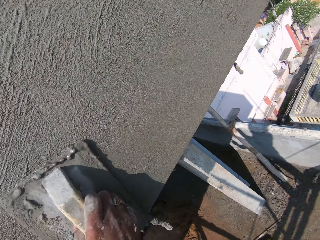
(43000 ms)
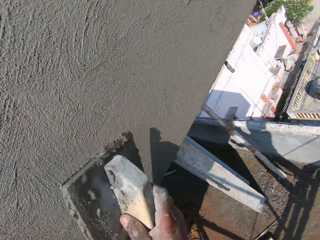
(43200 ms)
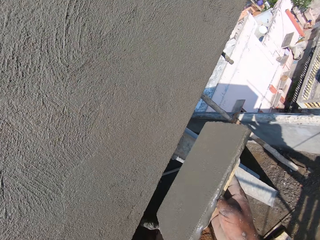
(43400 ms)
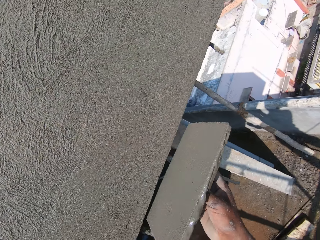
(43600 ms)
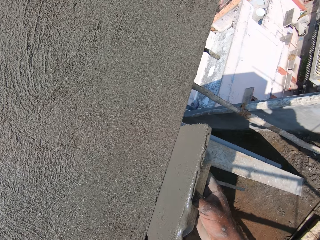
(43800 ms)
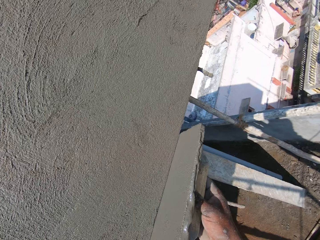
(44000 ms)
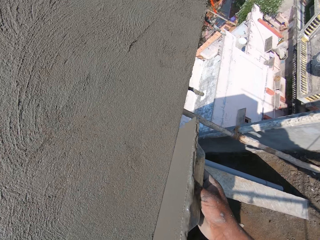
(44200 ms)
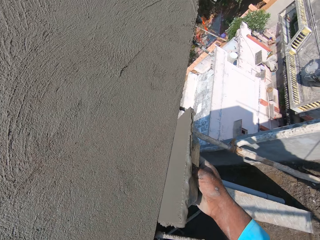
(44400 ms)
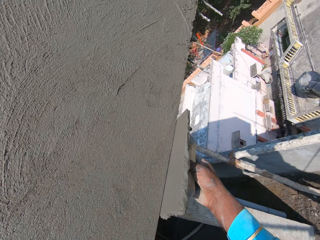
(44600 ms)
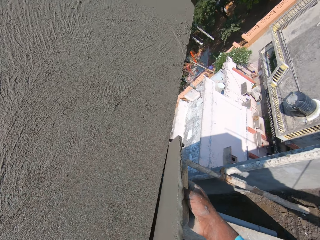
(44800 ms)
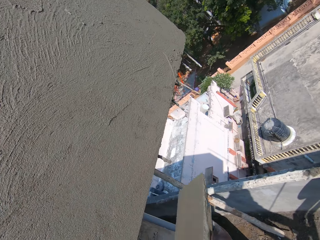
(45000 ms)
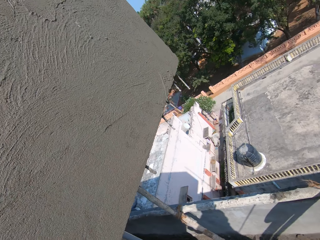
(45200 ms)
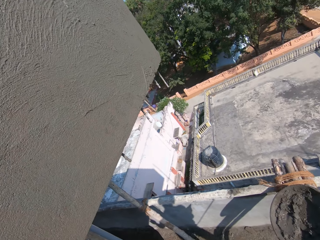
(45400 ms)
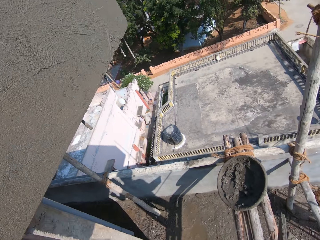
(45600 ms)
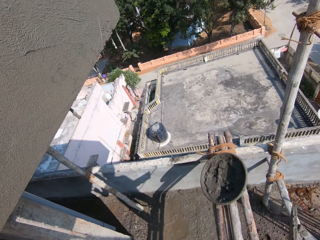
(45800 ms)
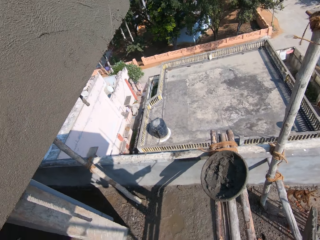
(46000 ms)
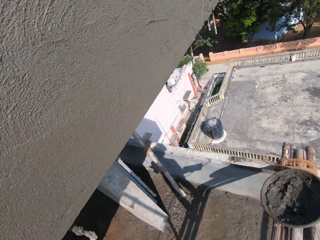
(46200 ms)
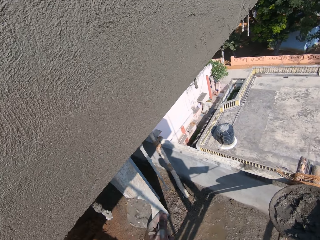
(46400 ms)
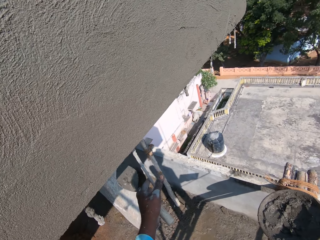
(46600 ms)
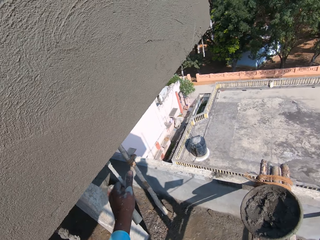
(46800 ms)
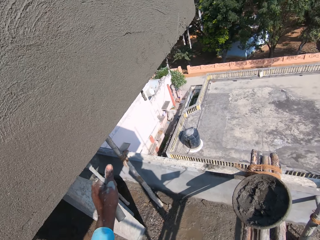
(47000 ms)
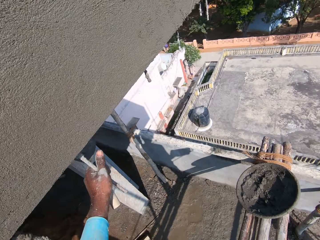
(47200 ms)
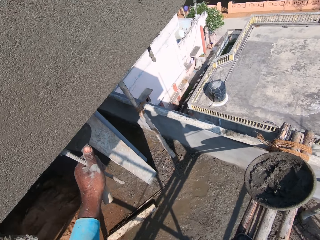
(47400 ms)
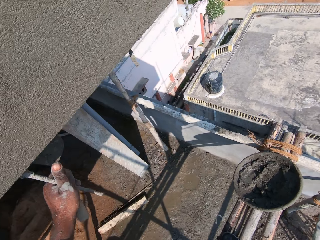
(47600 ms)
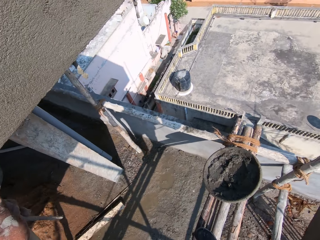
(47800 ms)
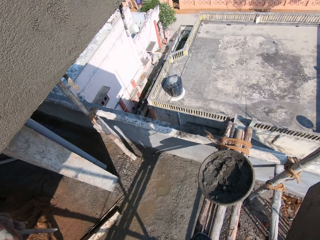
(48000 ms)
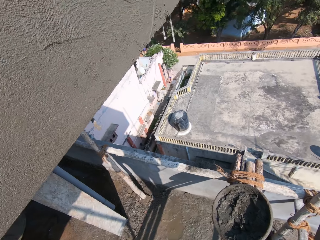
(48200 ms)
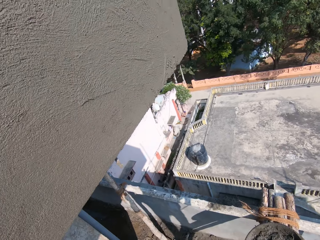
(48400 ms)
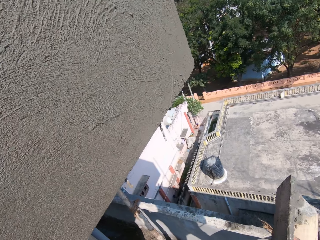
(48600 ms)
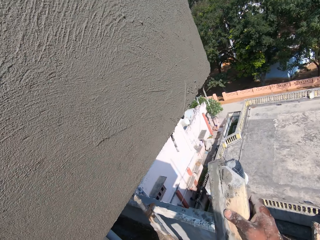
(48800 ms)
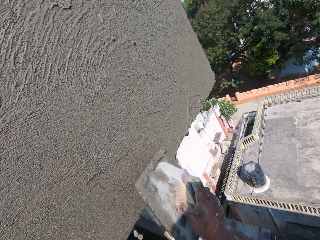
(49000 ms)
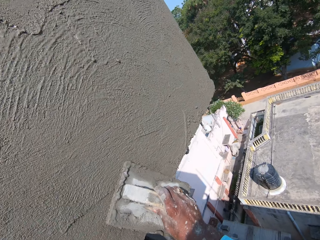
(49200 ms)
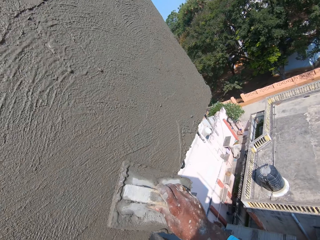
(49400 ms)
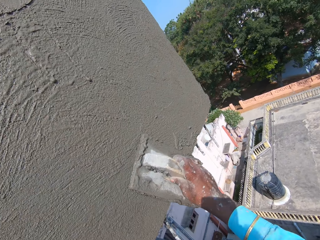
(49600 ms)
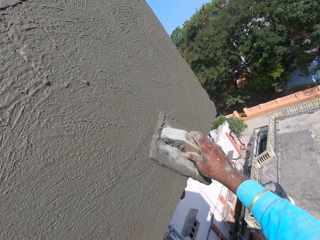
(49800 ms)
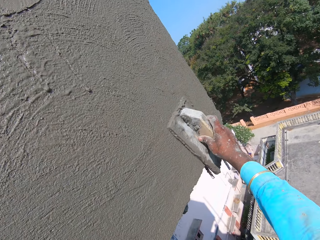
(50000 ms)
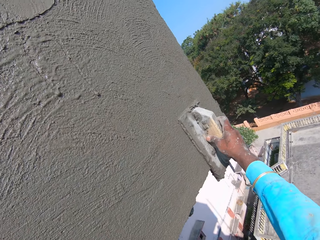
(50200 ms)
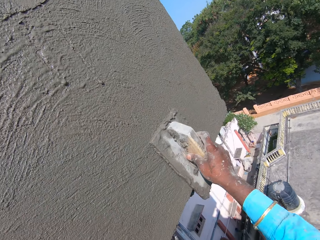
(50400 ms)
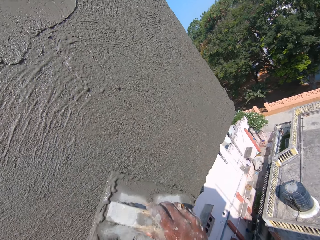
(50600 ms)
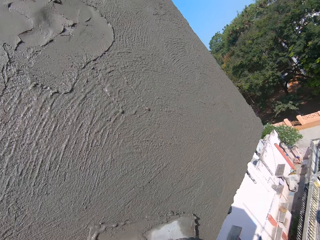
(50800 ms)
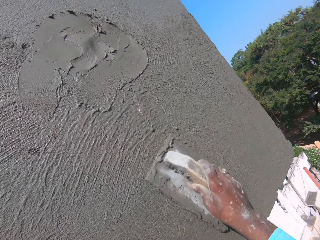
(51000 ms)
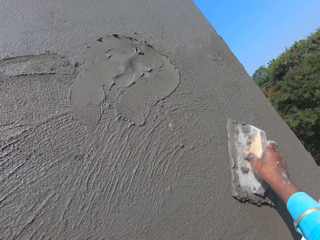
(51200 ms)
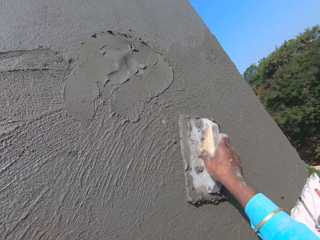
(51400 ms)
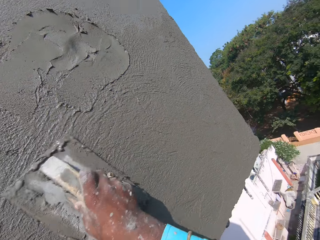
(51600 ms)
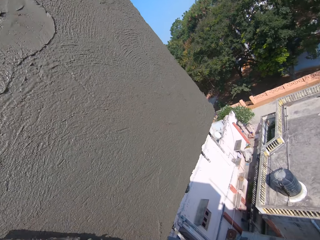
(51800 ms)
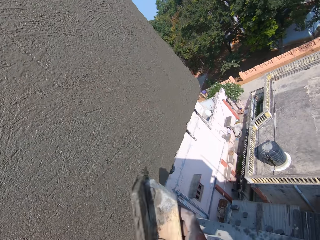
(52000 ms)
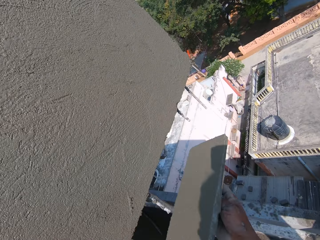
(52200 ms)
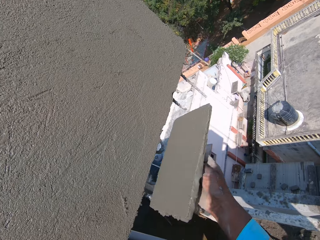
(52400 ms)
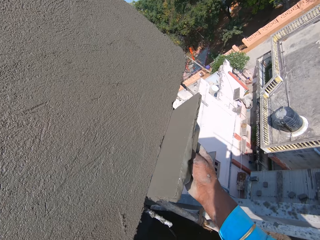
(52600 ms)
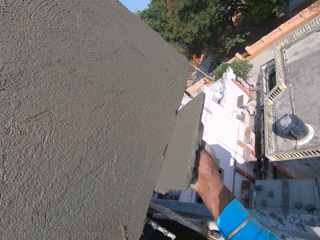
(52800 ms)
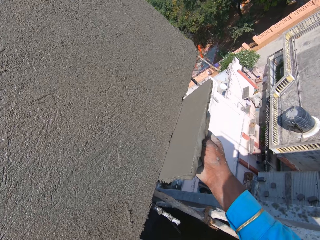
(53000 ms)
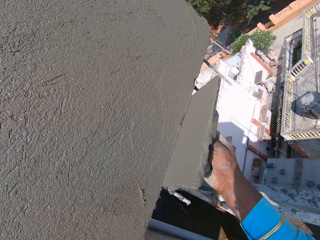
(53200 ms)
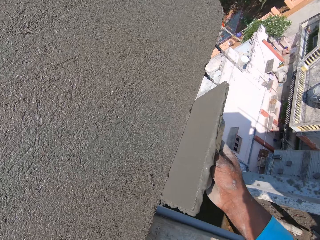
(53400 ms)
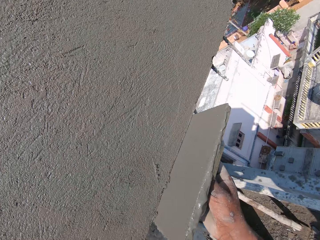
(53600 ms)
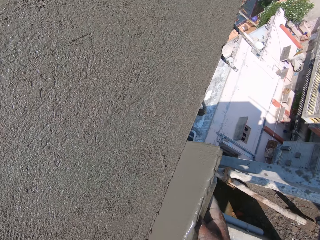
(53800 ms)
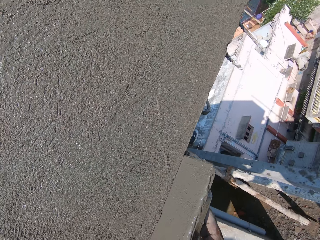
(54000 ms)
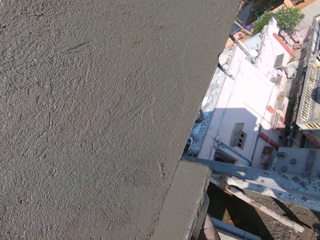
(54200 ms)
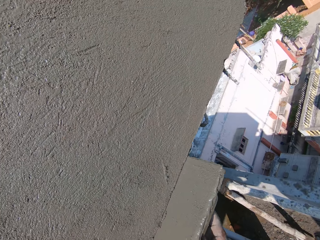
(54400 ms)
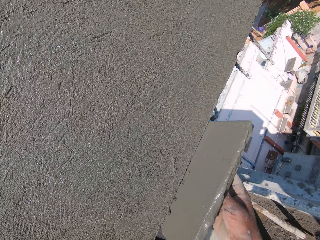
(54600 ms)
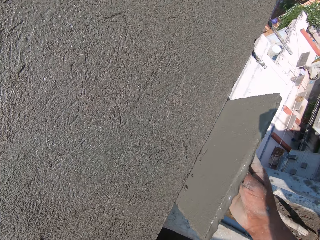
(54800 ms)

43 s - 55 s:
The camera wearer stares down. They place the trowel on the wall. They plaster the wall.

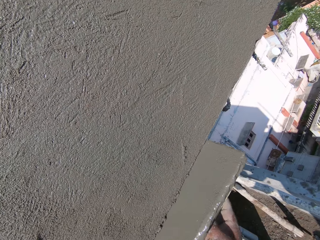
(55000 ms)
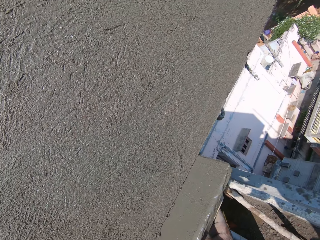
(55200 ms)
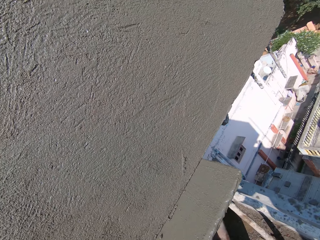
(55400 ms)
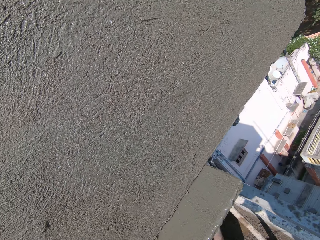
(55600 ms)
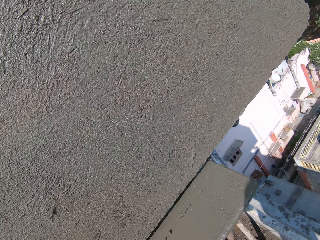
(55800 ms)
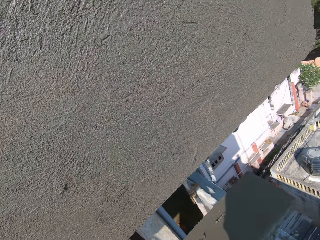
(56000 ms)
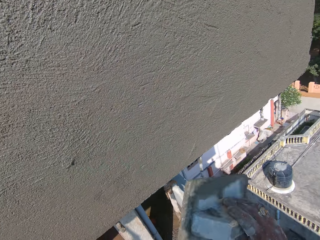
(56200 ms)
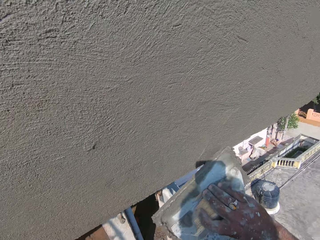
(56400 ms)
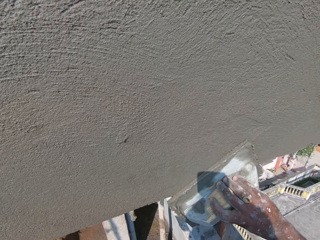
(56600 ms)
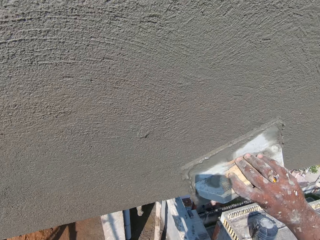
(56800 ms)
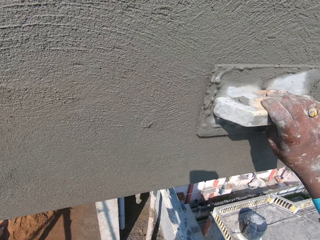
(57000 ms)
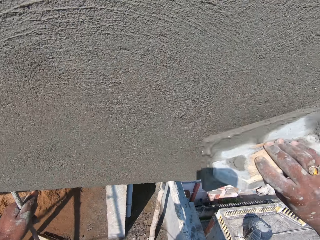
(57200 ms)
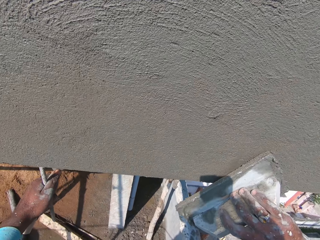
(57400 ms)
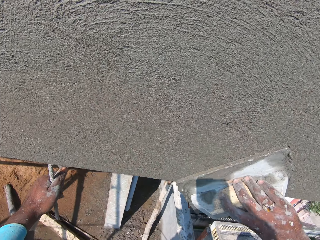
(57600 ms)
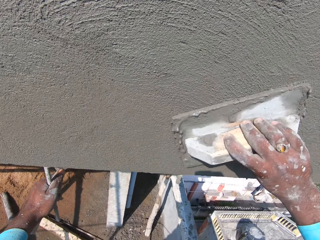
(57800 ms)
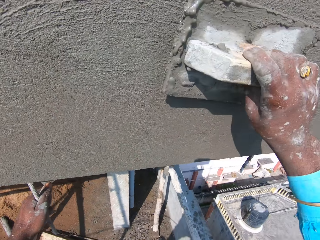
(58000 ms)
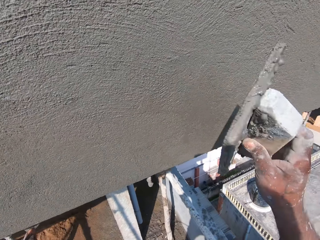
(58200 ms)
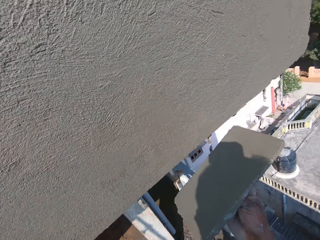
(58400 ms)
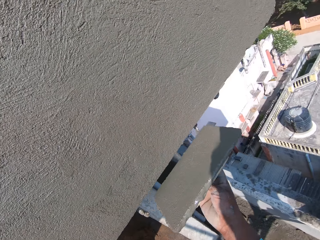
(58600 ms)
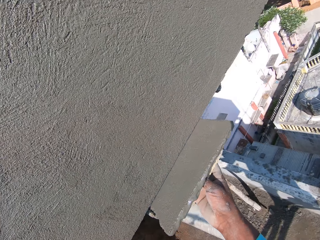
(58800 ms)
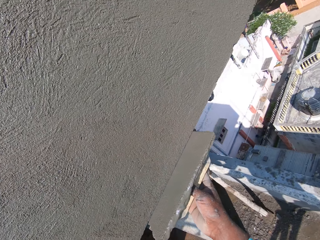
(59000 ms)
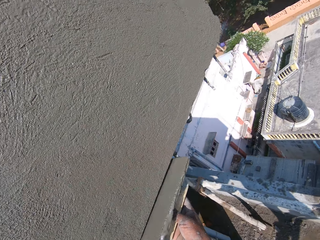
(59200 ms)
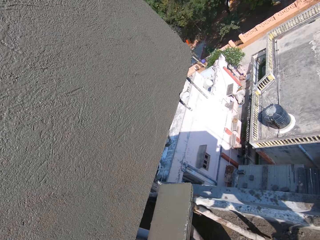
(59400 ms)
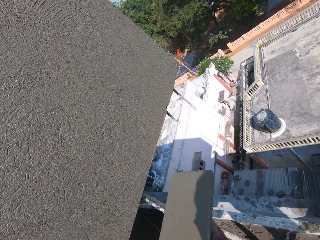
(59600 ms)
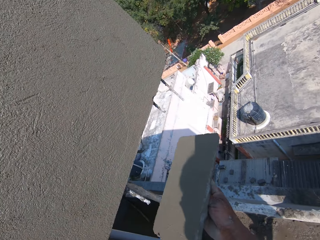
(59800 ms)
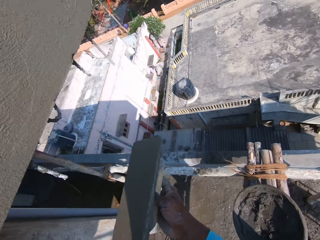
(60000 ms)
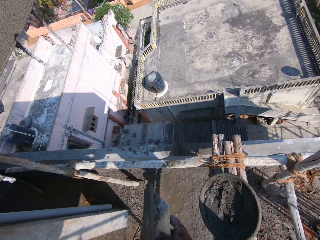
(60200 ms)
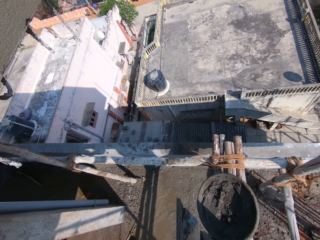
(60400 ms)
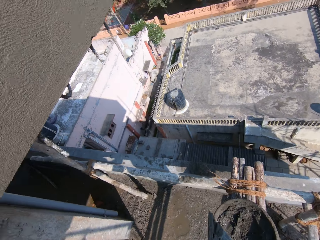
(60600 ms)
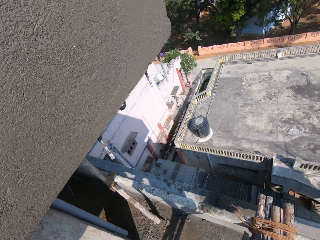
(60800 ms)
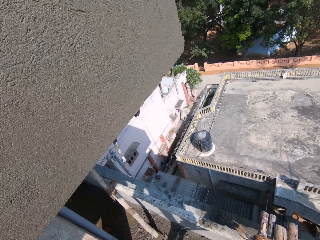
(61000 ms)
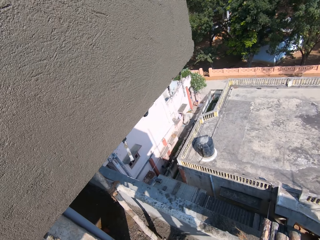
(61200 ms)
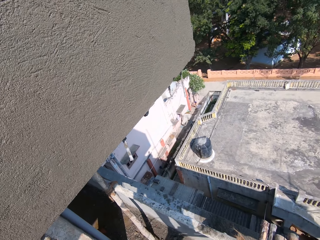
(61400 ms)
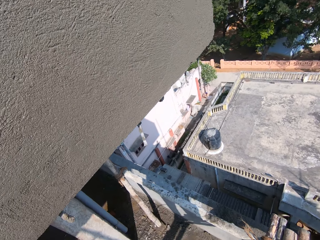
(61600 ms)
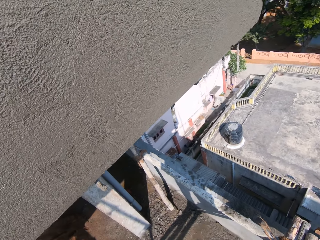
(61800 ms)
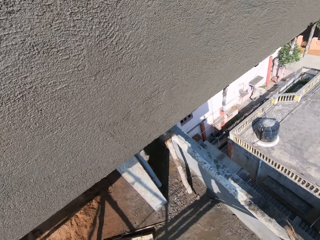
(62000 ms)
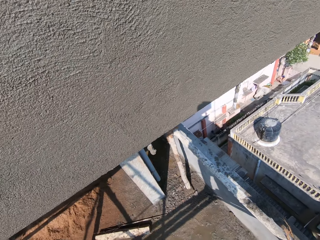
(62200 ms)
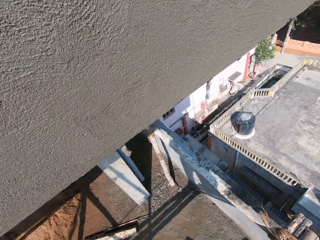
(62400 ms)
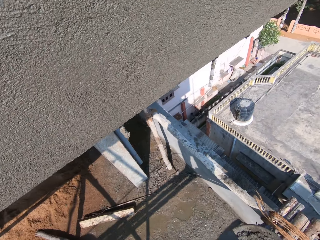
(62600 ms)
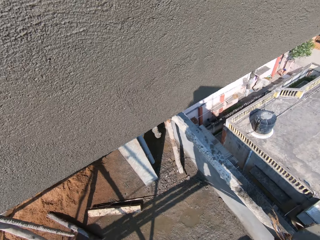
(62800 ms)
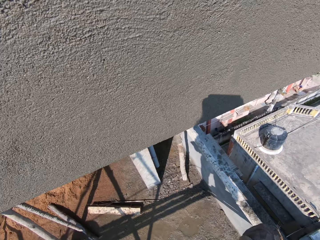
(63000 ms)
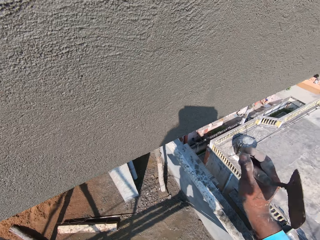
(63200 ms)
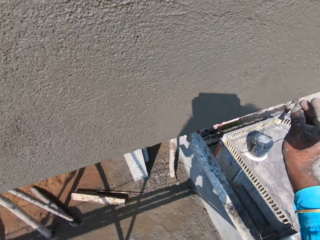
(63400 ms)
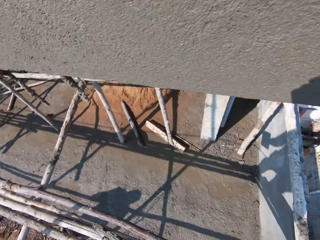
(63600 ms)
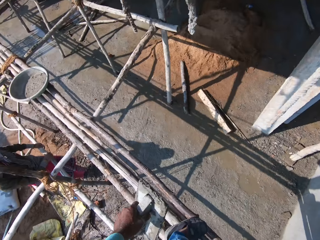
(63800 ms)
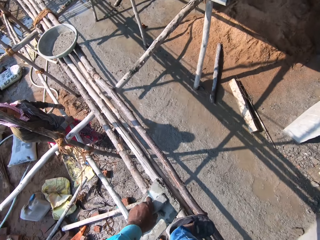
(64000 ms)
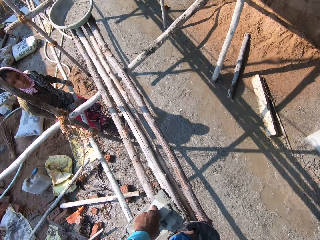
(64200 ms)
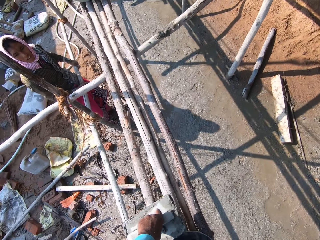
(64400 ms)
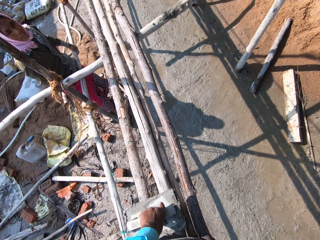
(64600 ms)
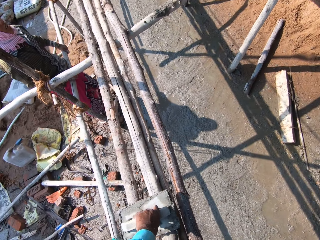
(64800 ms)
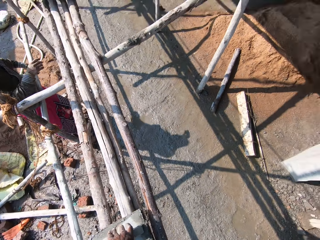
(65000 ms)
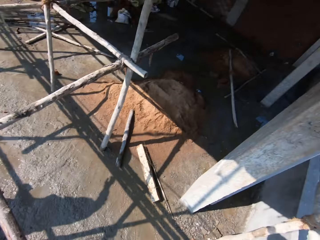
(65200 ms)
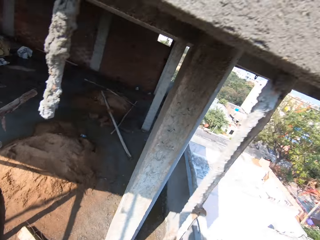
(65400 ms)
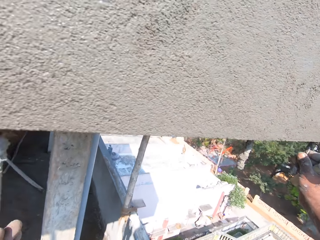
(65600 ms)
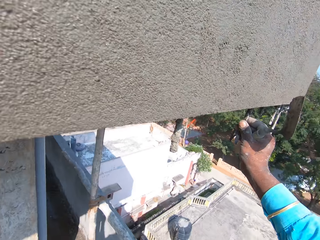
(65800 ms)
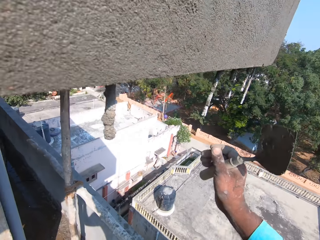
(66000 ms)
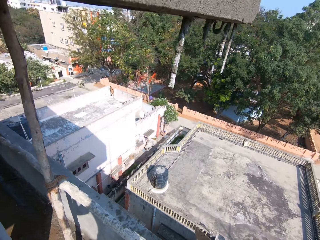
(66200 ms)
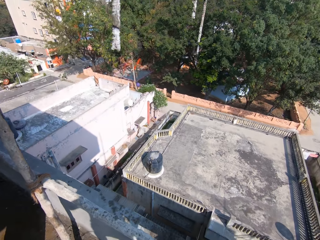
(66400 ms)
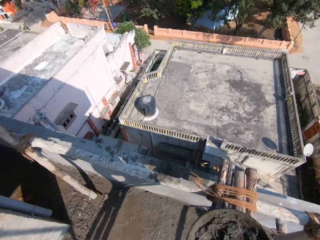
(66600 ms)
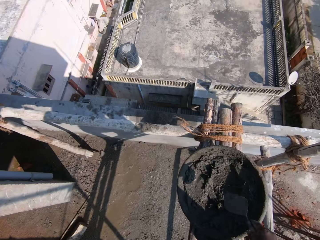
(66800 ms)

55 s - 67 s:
The camera wearer looks around the compound. They stare at the wall. They drop the wooden float. They place the trowel down. They put concrete on the wall.
